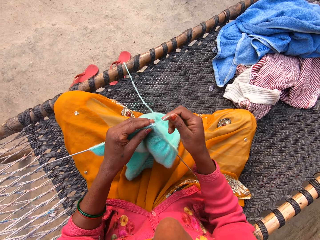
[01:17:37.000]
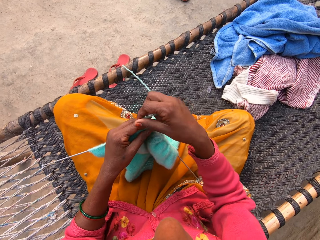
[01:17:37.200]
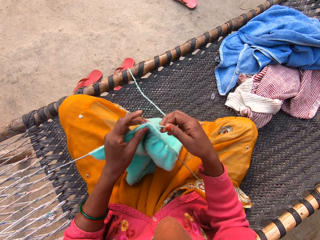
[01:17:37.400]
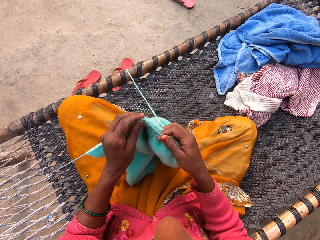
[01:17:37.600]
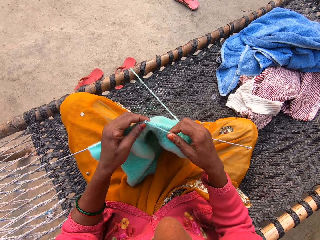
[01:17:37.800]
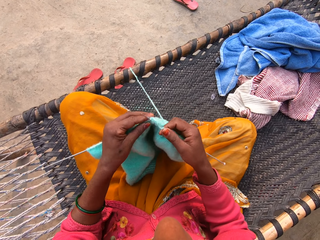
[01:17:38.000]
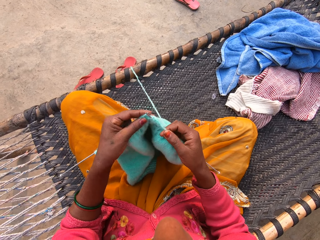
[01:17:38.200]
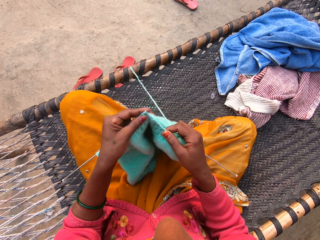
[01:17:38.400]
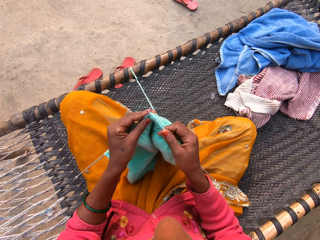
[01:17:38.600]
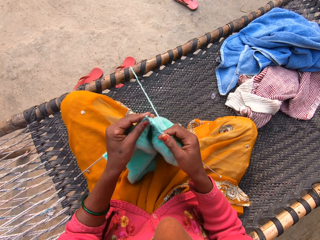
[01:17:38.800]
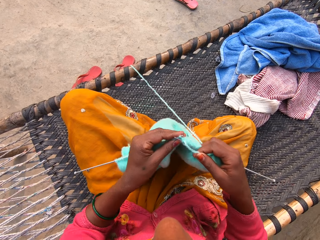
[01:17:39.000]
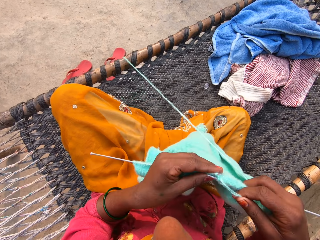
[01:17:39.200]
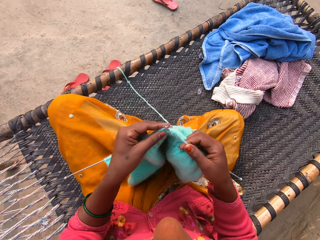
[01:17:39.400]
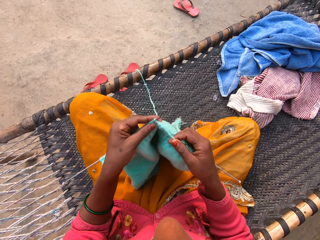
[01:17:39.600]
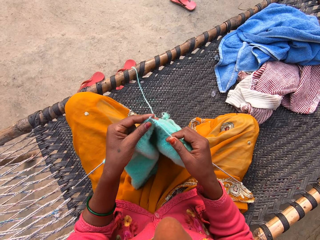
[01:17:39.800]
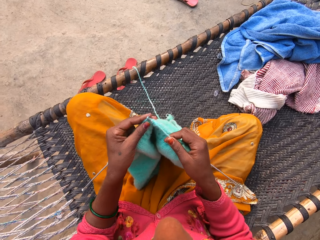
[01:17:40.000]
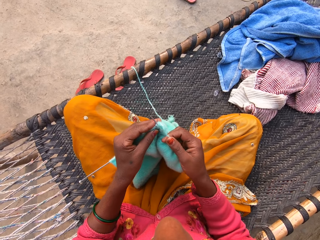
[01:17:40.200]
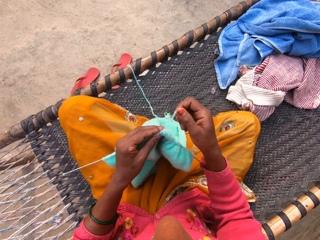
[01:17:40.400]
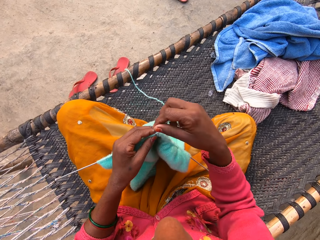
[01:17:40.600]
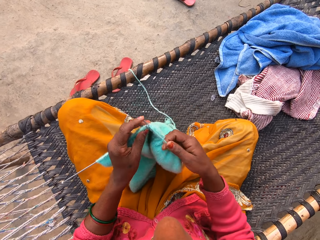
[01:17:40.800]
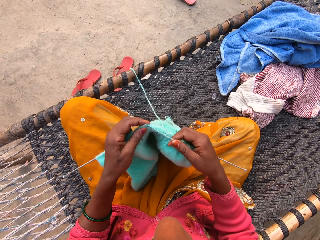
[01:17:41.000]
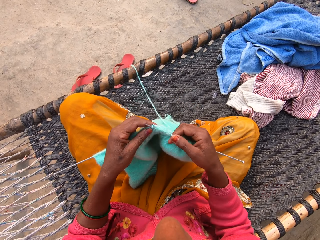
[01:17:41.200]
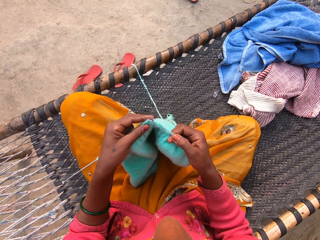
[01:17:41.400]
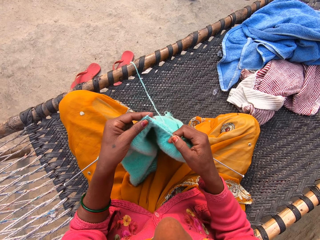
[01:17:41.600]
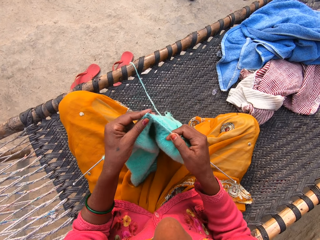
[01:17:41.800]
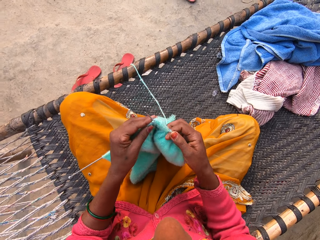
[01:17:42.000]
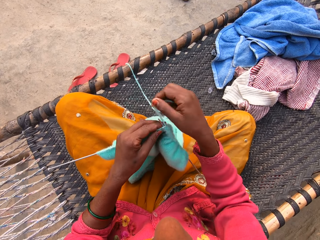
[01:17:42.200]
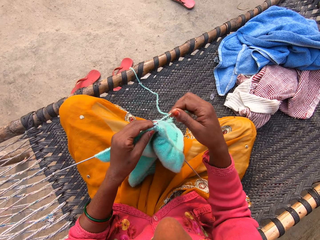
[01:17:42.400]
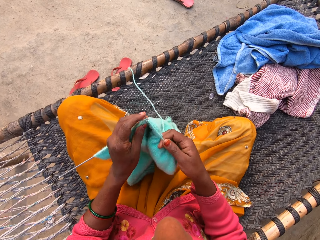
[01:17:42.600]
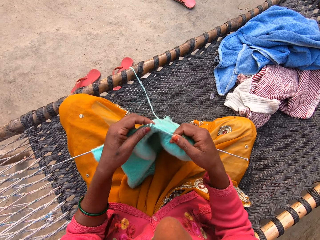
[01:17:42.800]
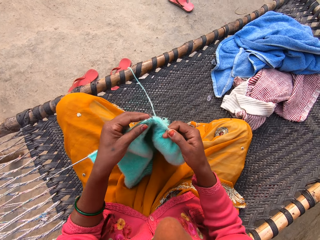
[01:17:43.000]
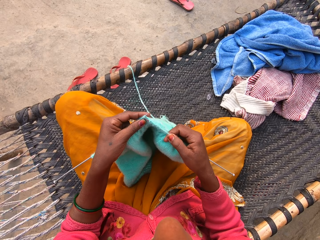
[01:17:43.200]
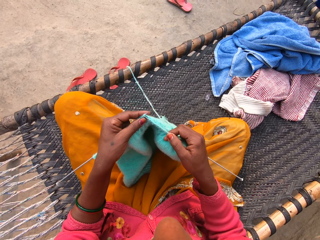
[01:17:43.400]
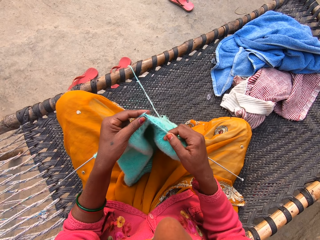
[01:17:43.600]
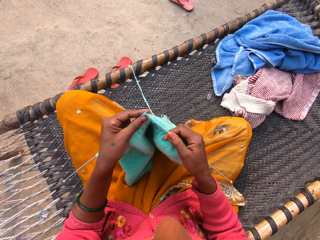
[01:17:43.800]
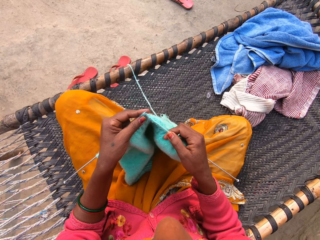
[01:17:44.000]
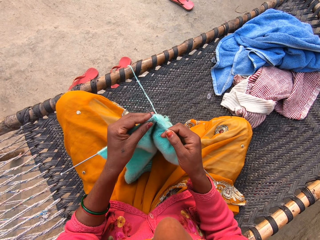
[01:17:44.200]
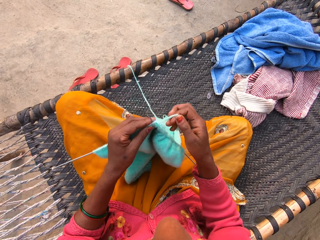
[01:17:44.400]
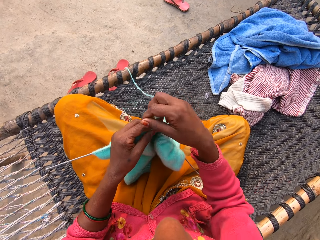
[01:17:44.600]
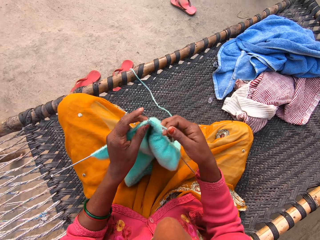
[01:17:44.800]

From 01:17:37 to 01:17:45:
The camera wearer moves a knitted cloth.

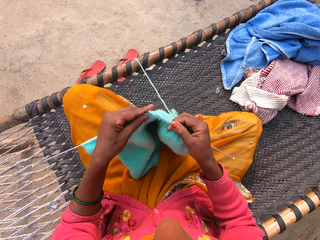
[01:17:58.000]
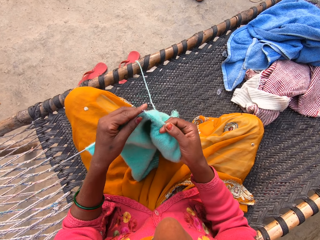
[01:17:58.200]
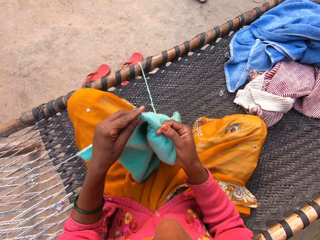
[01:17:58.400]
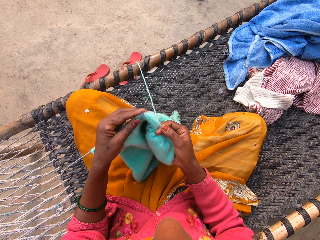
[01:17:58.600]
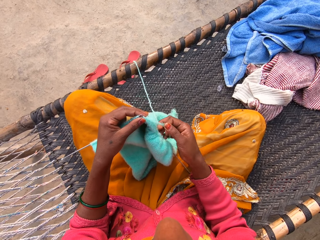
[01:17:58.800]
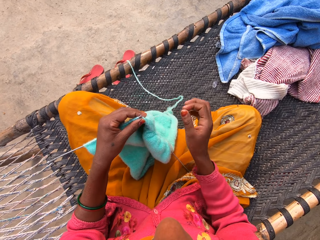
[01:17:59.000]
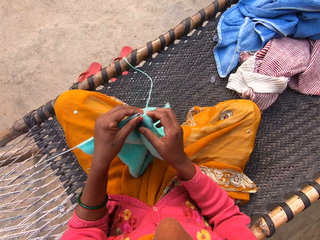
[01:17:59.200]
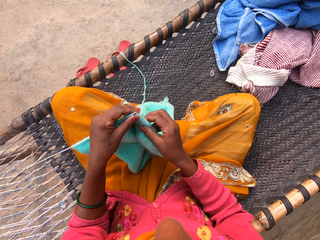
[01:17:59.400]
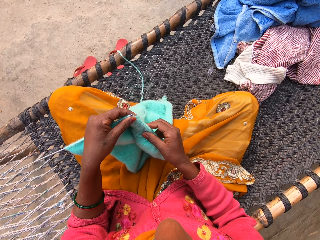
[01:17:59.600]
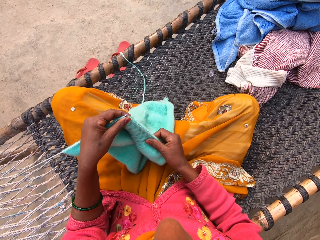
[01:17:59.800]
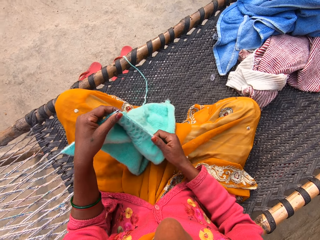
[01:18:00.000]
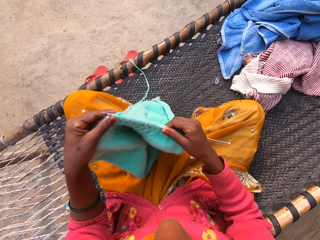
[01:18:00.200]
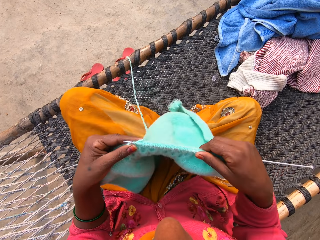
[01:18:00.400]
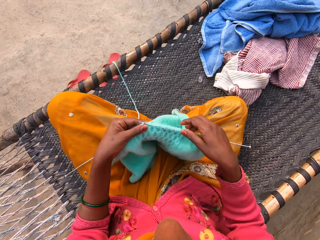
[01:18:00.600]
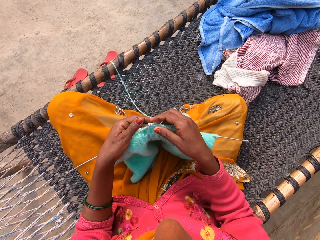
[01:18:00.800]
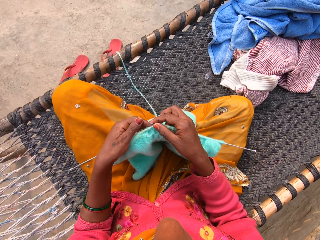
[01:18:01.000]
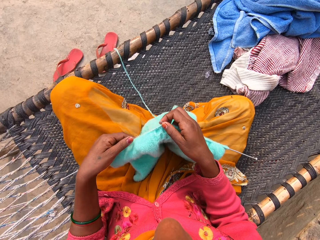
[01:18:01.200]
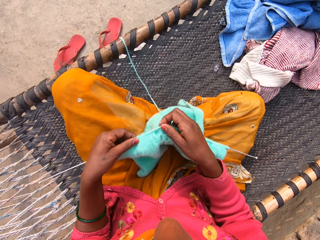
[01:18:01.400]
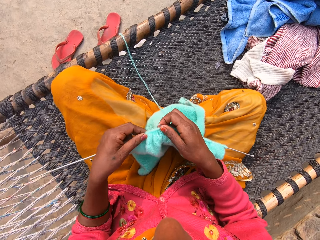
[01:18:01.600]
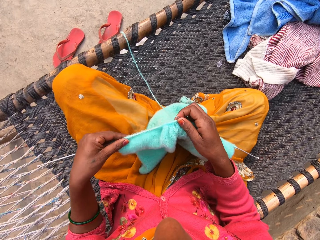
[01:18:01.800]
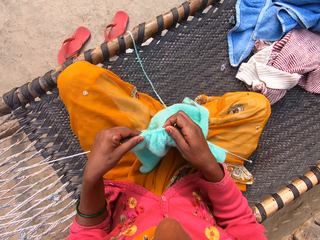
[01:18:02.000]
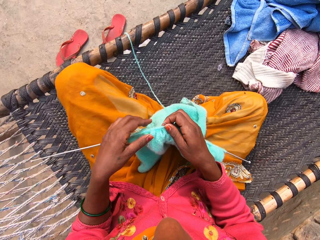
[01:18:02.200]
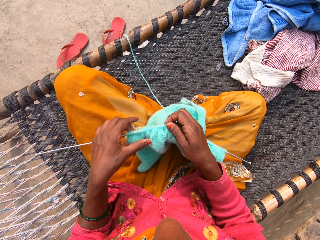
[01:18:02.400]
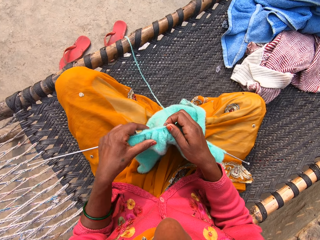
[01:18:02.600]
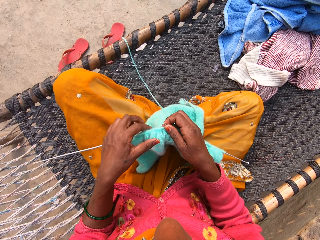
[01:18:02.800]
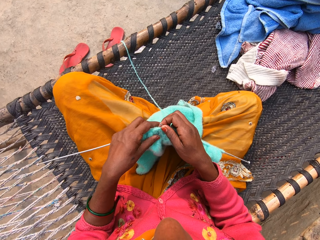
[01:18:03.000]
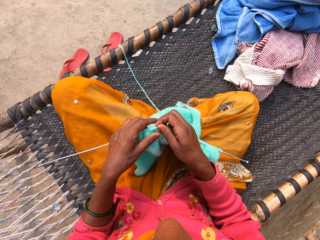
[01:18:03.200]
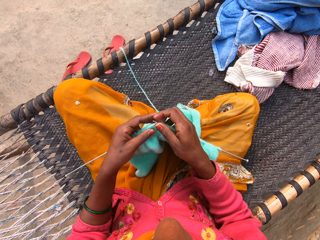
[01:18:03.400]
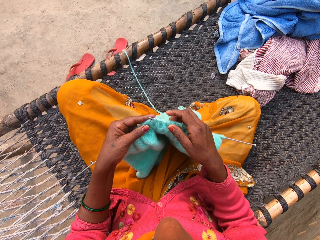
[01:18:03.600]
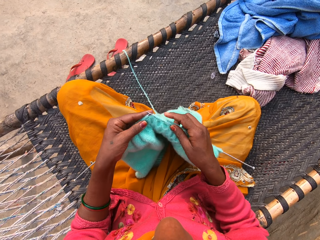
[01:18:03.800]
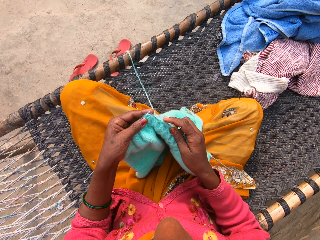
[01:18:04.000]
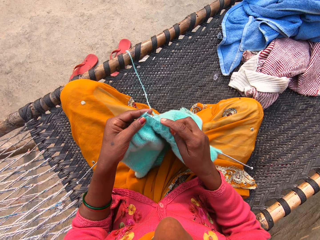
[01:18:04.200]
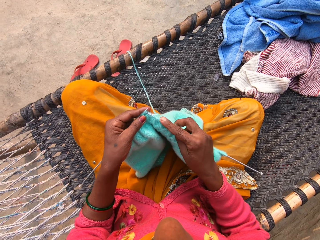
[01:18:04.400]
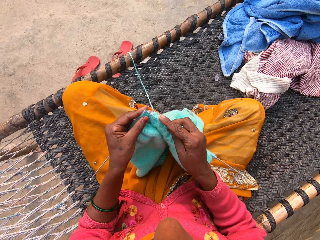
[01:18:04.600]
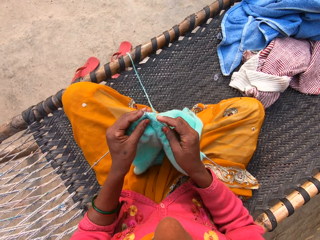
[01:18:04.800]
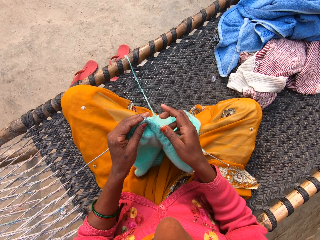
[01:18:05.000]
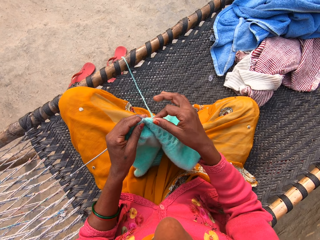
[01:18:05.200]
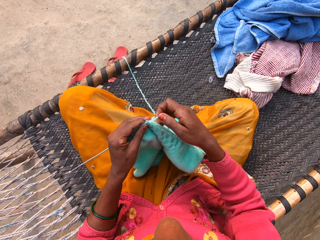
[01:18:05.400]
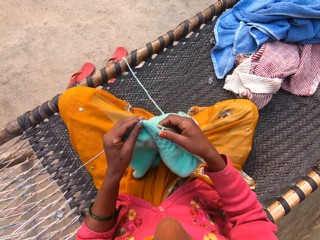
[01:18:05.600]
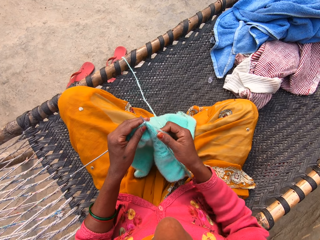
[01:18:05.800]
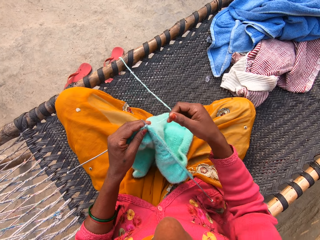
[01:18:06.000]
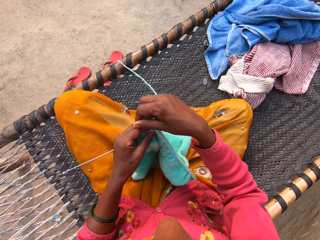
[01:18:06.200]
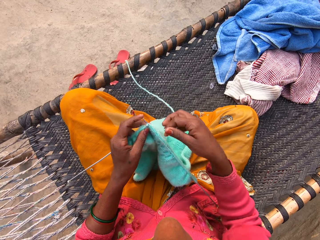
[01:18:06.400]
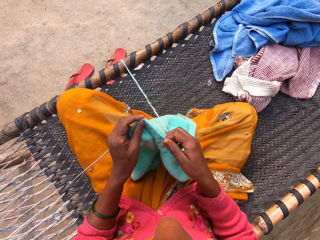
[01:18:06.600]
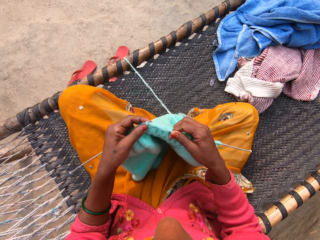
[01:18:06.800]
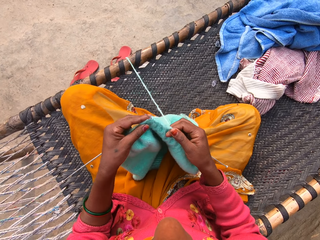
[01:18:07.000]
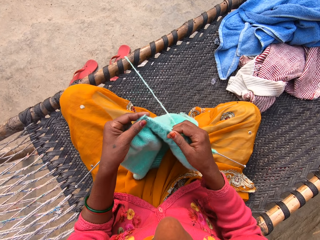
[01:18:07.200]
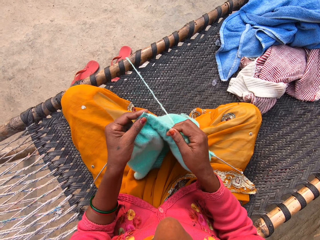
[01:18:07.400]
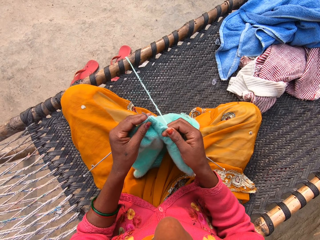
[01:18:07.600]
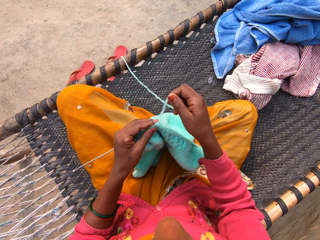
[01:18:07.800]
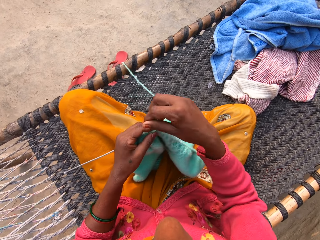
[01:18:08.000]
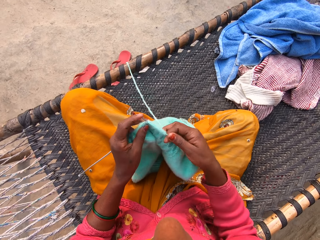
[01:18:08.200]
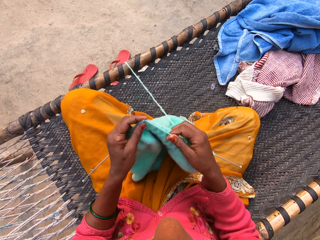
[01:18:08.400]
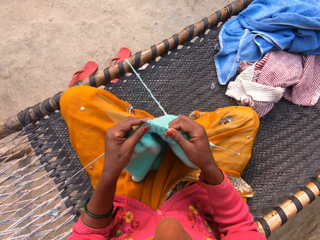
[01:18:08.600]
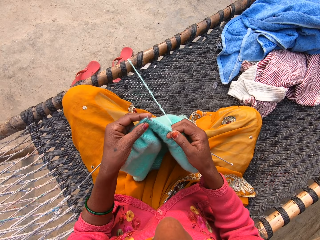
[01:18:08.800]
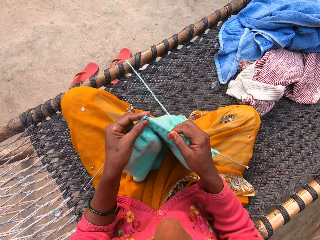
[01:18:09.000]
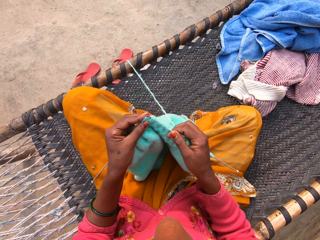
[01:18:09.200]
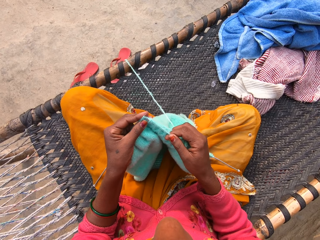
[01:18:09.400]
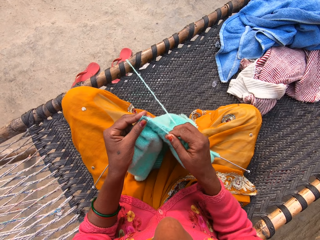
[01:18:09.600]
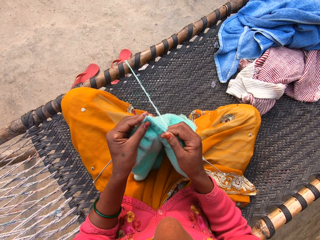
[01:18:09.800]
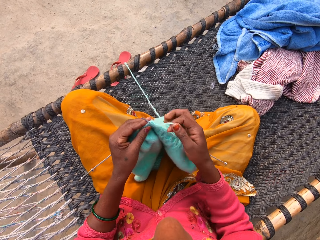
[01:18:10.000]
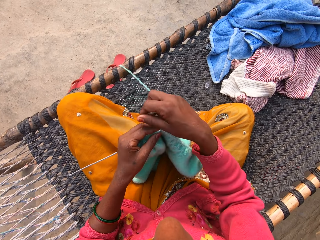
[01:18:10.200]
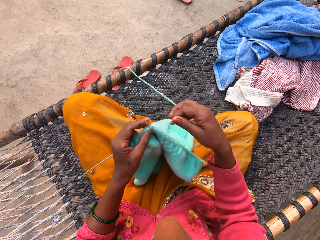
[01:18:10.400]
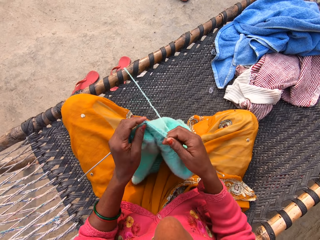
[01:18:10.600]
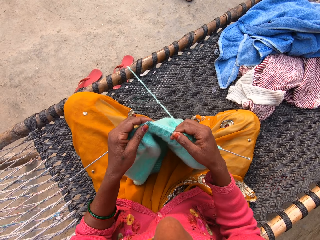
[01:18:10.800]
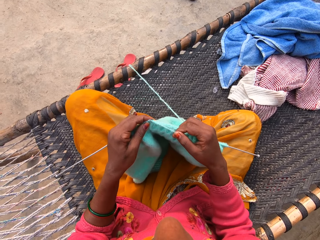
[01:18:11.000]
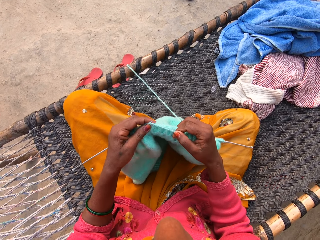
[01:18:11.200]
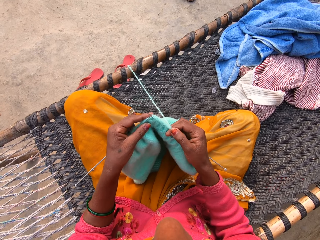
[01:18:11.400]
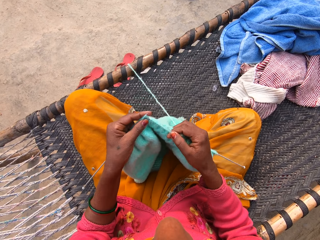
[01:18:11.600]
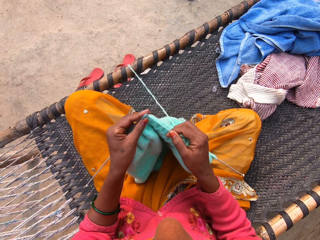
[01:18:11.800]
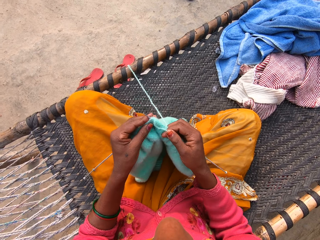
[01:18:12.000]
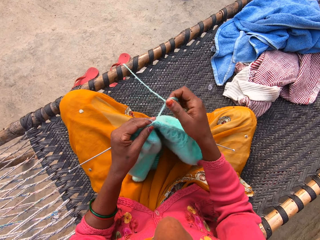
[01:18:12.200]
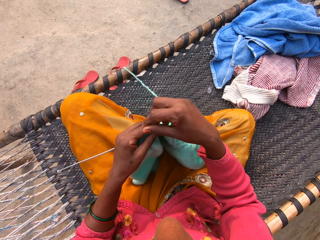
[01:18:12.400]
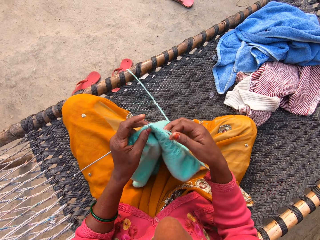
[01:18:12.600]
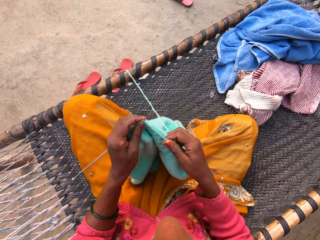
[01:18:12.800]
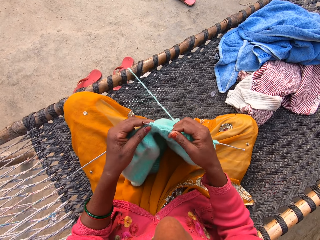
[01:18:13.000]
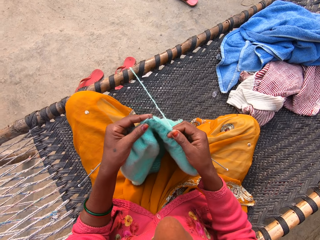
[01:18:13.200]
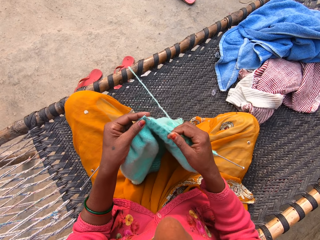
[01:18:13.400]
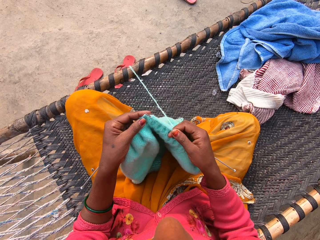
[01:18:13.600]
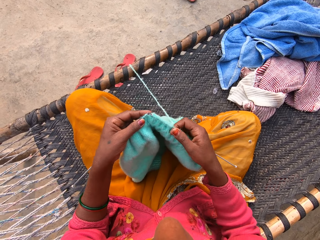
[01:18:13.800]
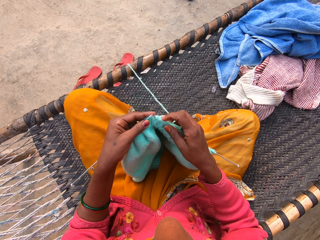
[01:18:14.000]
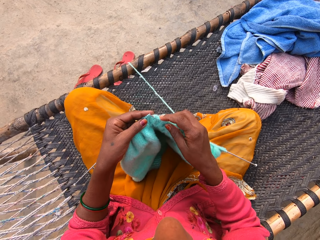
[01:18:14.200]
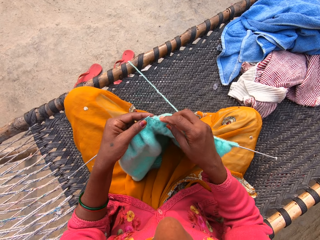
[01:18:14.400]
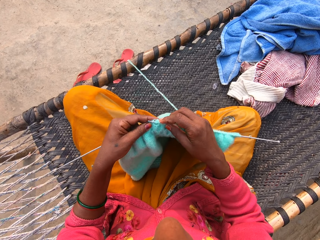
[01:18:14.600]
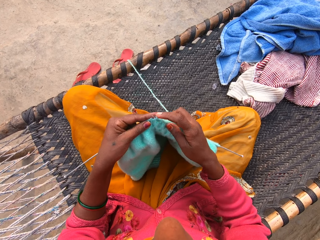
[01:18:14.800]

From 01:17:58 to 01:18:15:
The camera wearer moves the cloth along the crochet. They lift the knitted cloth. They lower the knitted cloth. They hold both crochets. They move the cloth along the crochet. They hold the crochet. They move a hand along the crochet. They knit the cloth.
